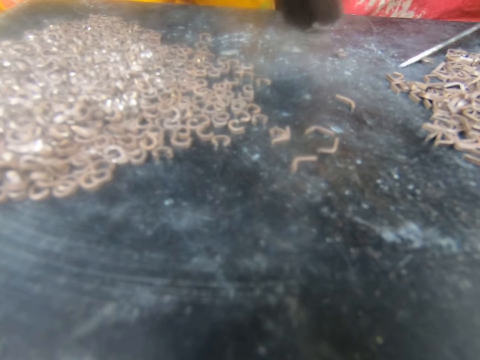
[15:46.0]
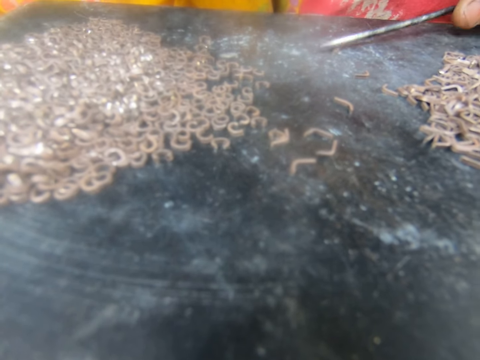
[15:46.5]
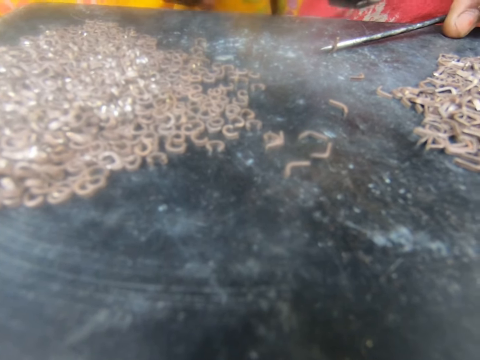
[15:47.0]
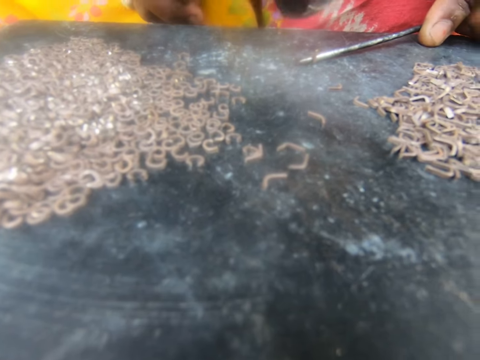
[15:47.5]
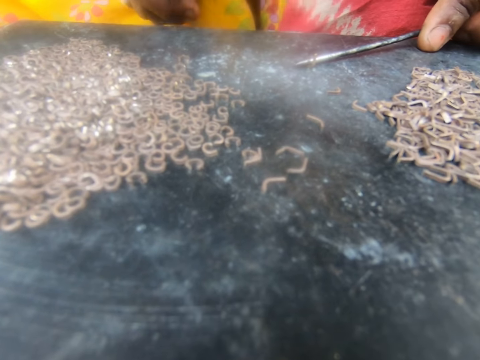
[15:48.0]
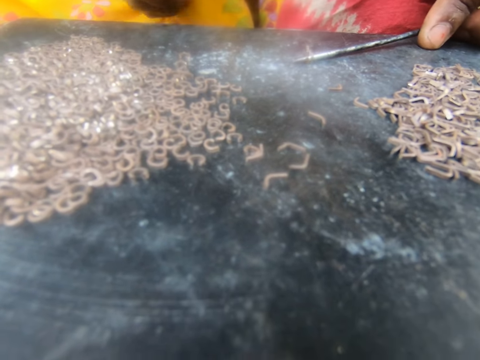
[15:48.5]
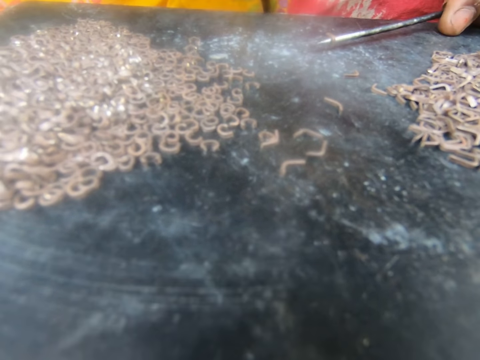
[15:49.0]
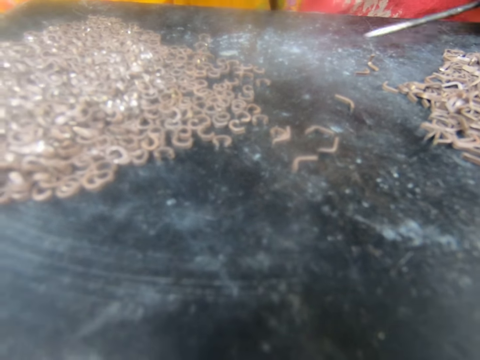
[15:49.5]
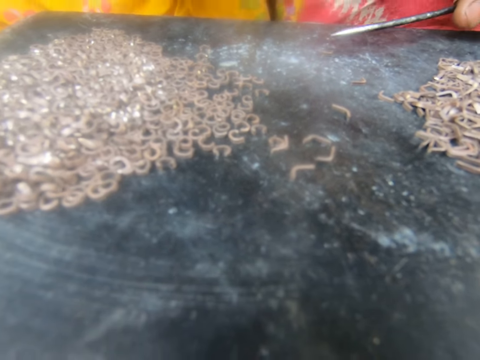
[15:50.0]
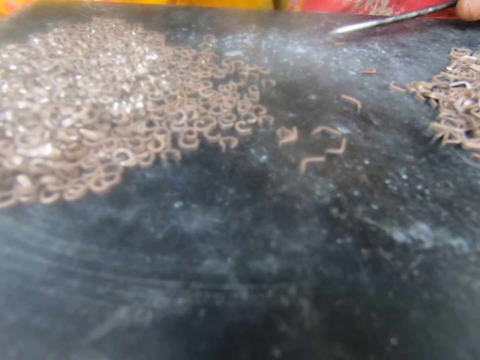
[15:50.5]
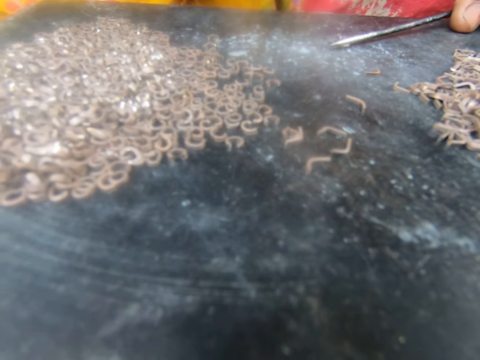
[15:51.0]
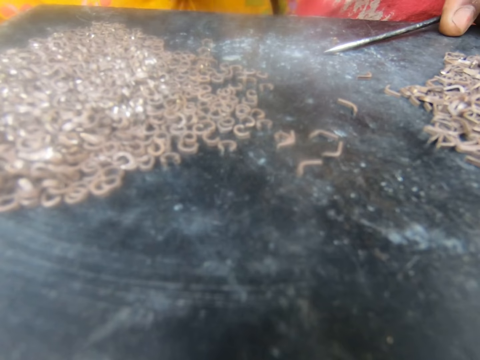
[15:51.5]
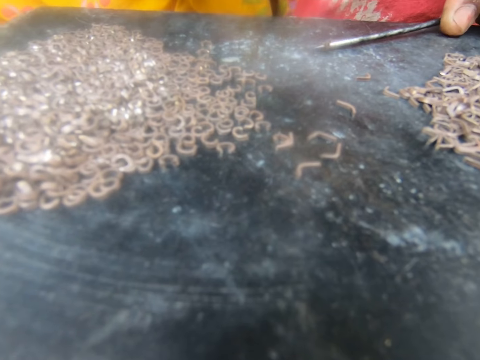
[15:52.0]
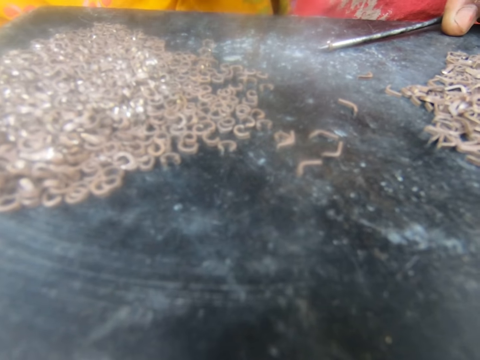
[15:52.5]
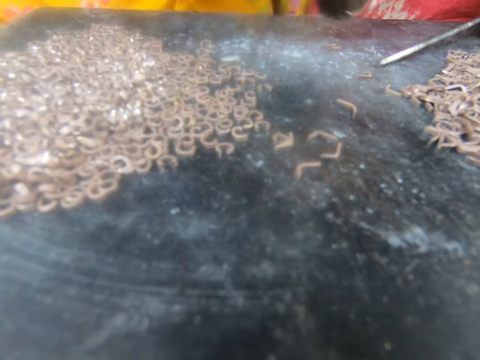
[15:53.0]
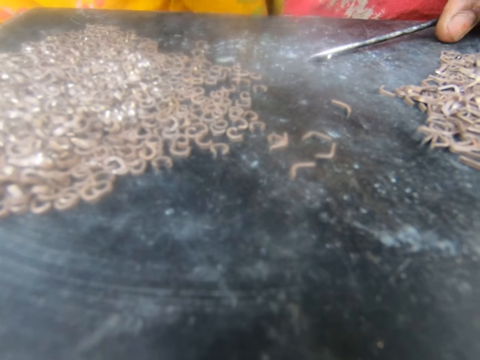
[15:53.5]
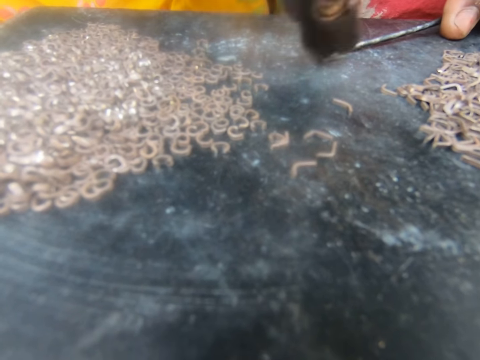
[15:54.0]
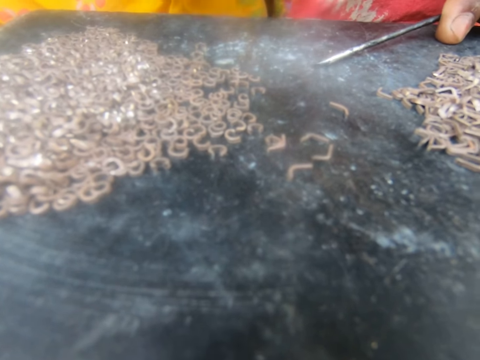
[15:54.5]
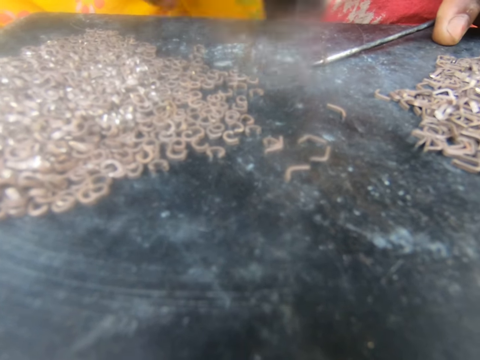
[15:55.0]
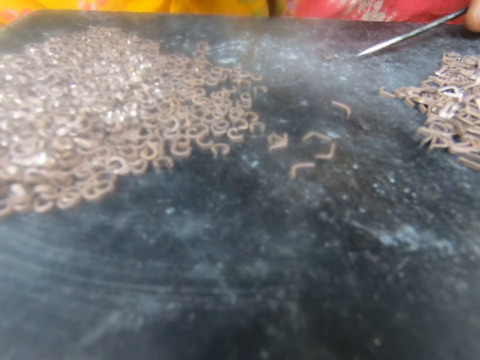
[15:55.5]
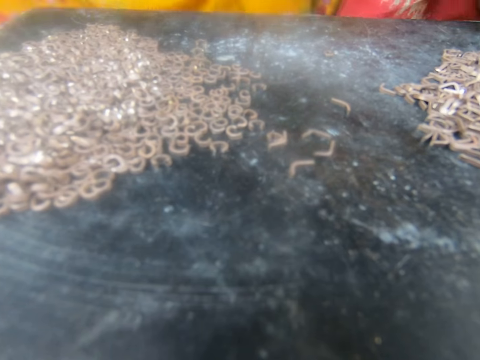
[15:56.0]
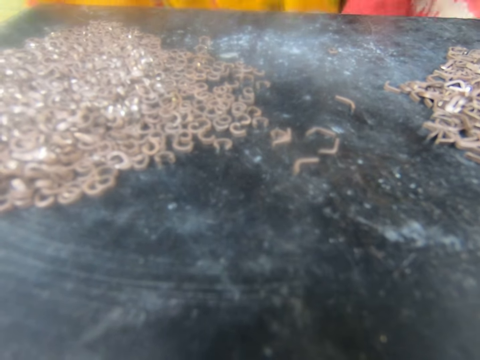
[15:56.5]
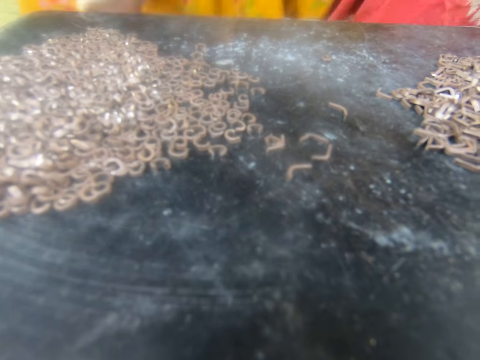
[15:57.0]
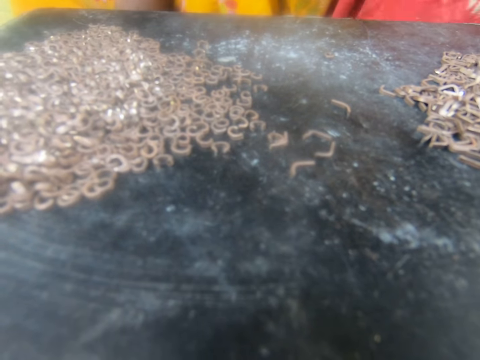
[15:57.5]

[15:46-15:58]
The camera wearer moves the metal with a hammer. They put the nail on the metal. They put the metal down. They put the nail on the metal. They hit the metal with the hammer. They move the metal with the hammer. They put the nail on the metal. They hit the metal with the hammer.

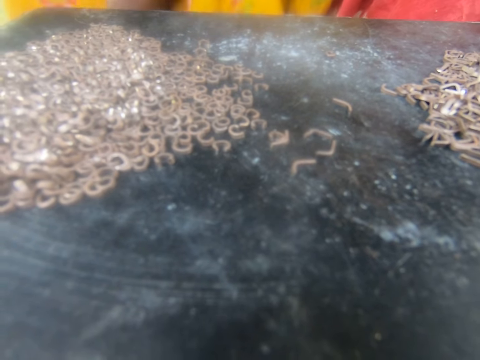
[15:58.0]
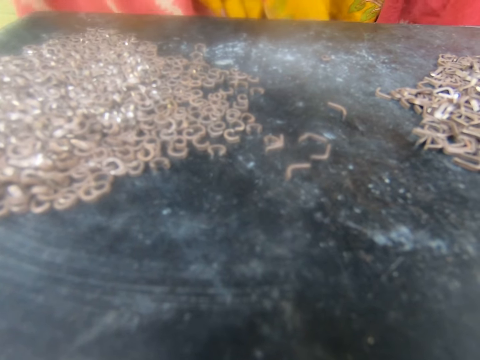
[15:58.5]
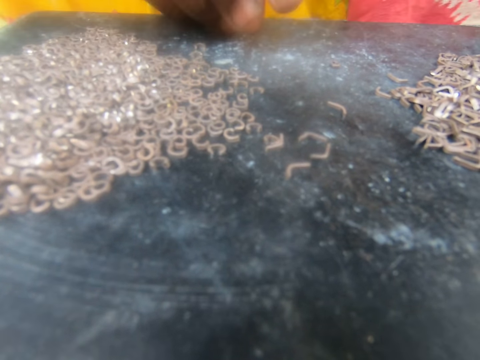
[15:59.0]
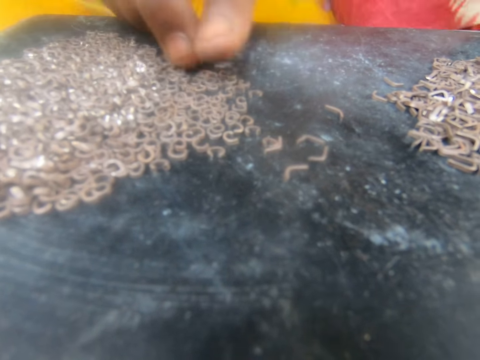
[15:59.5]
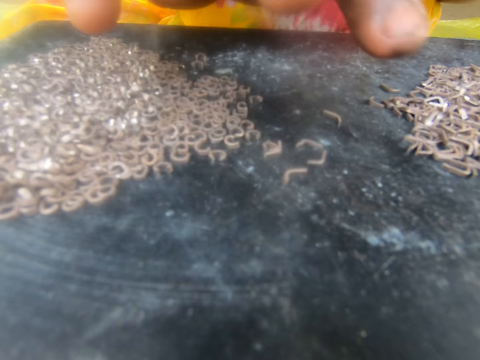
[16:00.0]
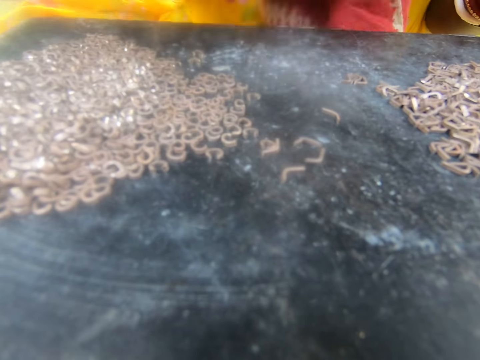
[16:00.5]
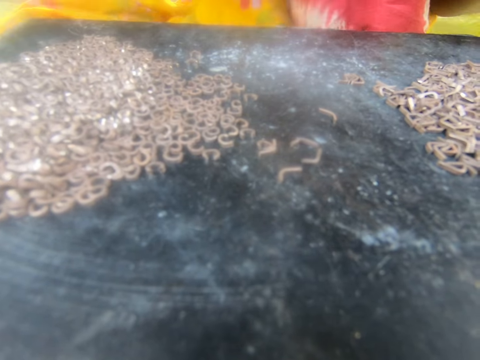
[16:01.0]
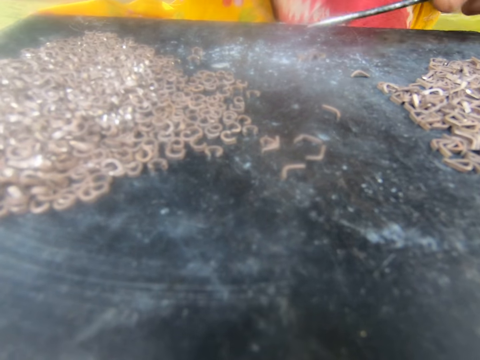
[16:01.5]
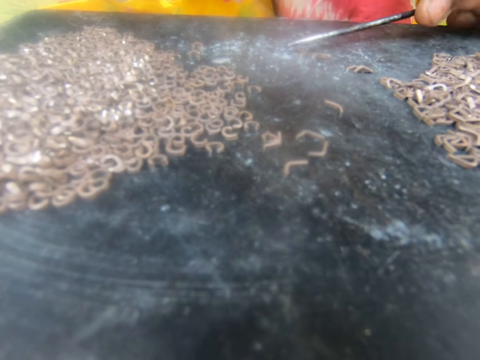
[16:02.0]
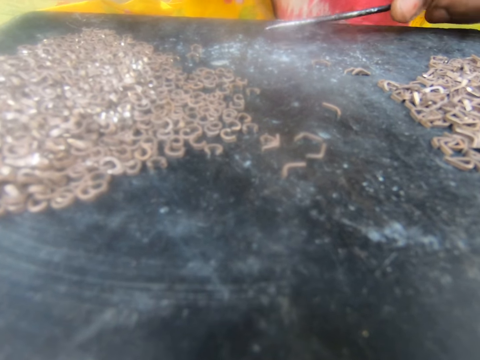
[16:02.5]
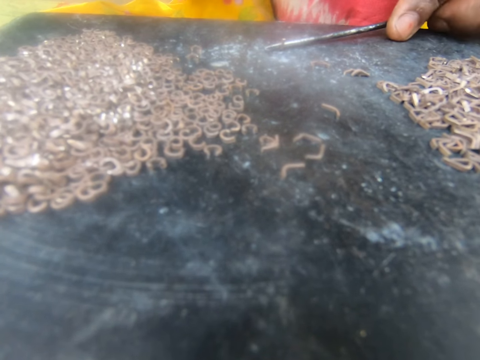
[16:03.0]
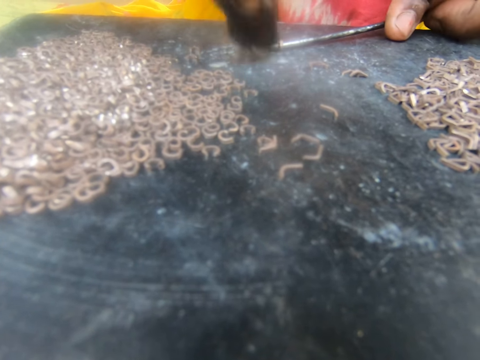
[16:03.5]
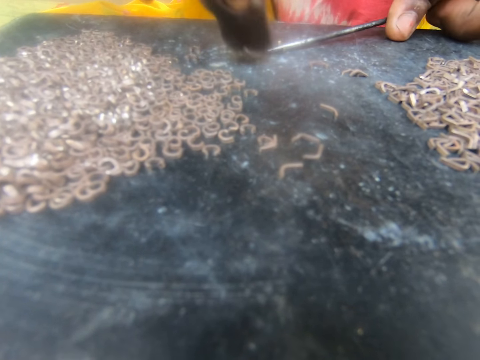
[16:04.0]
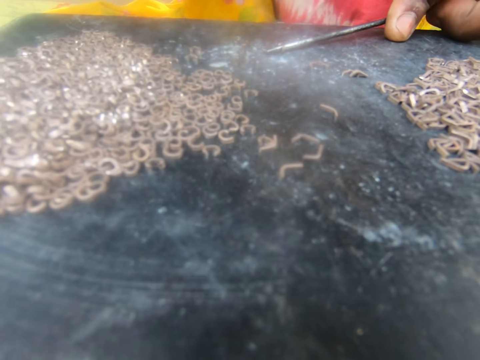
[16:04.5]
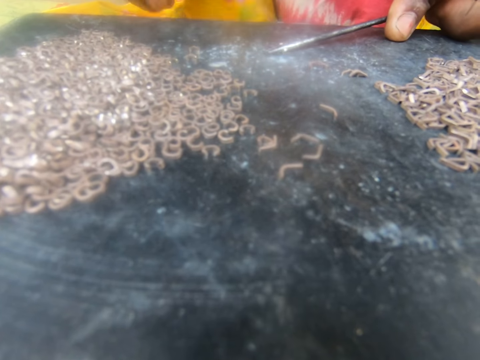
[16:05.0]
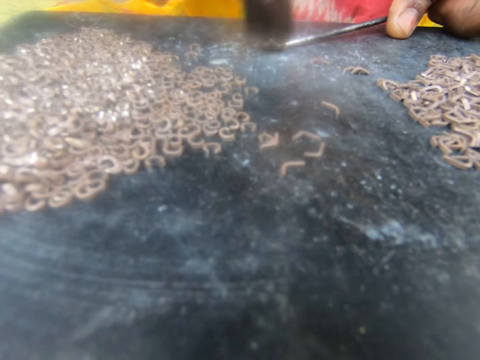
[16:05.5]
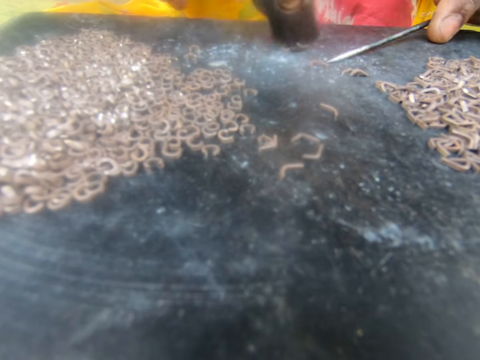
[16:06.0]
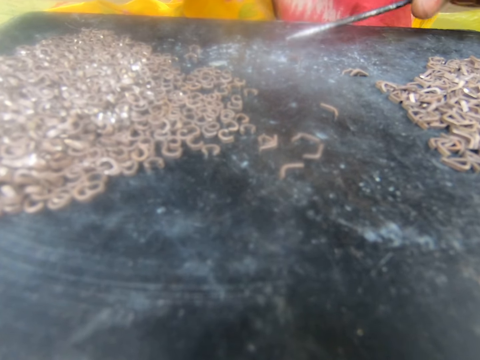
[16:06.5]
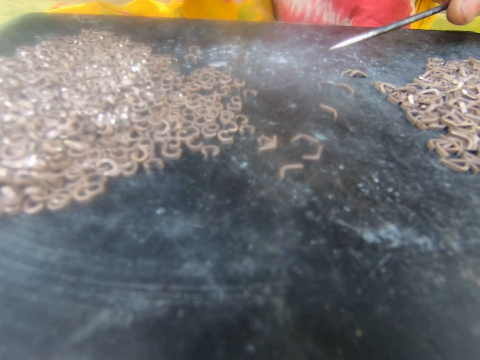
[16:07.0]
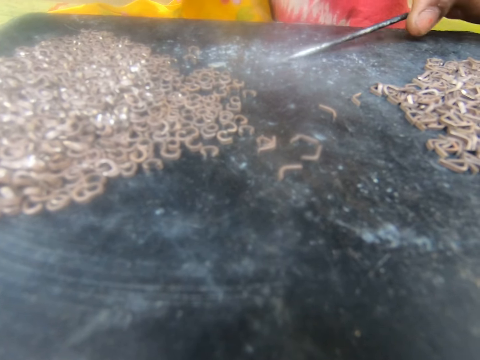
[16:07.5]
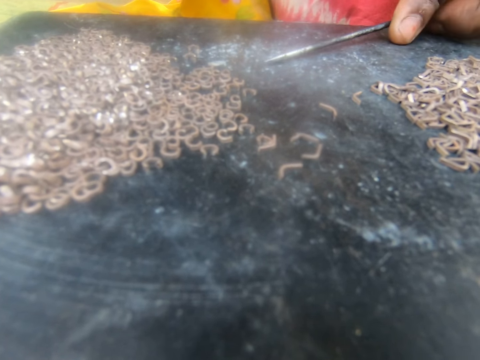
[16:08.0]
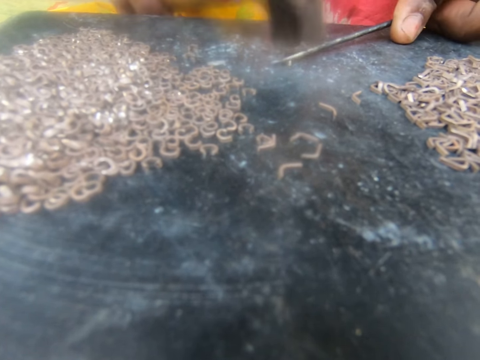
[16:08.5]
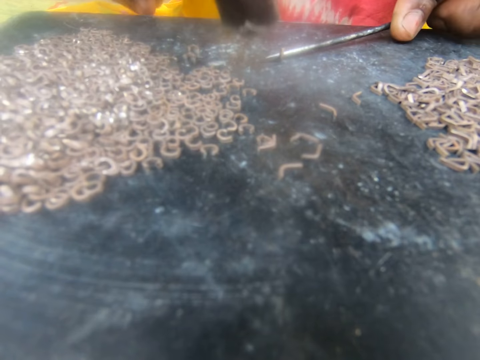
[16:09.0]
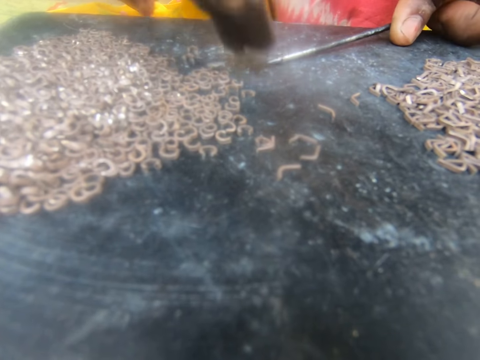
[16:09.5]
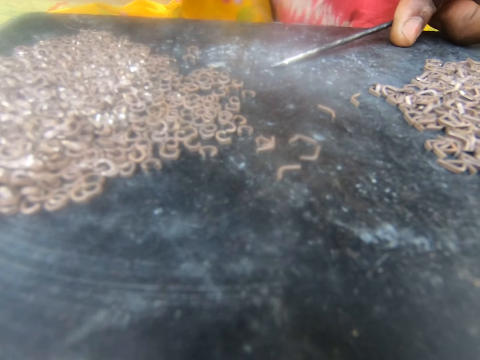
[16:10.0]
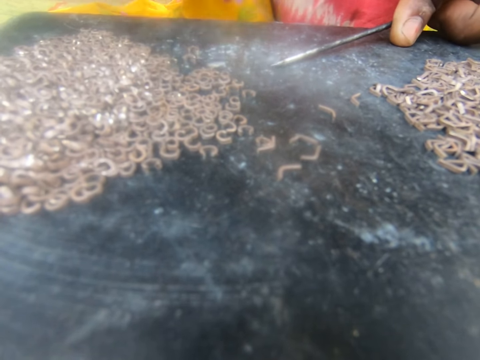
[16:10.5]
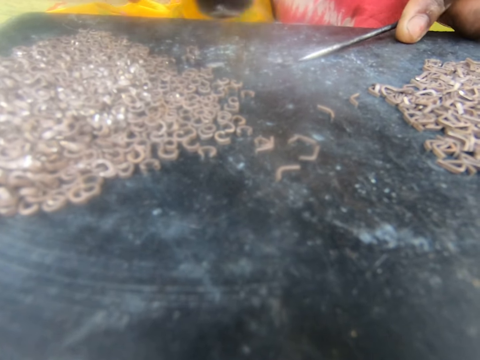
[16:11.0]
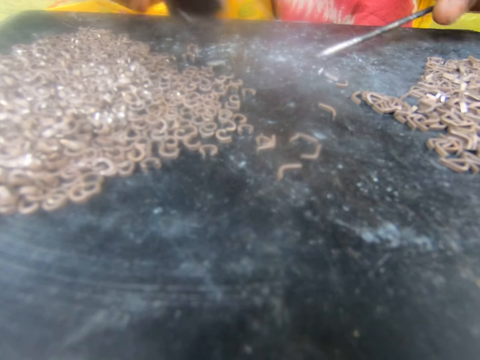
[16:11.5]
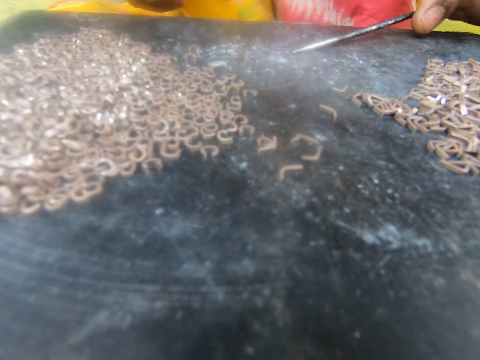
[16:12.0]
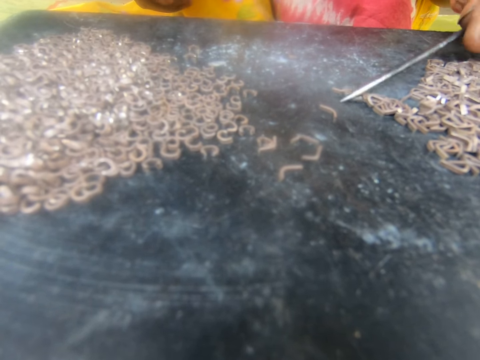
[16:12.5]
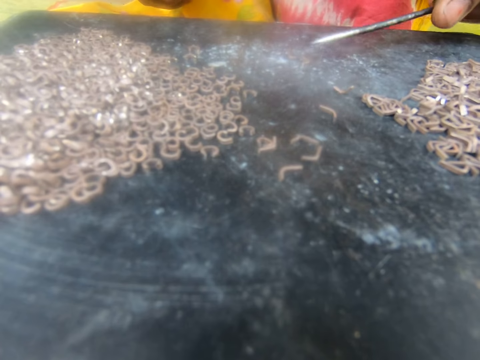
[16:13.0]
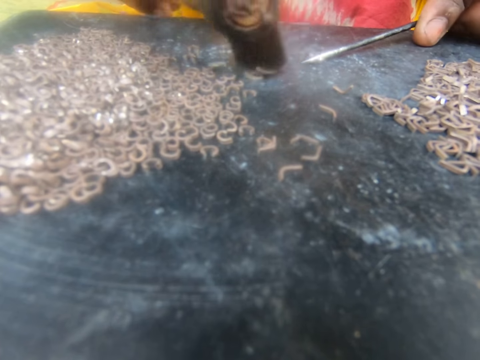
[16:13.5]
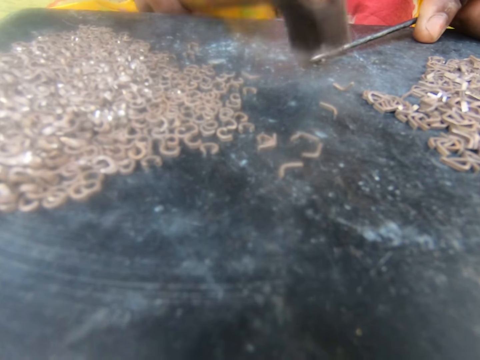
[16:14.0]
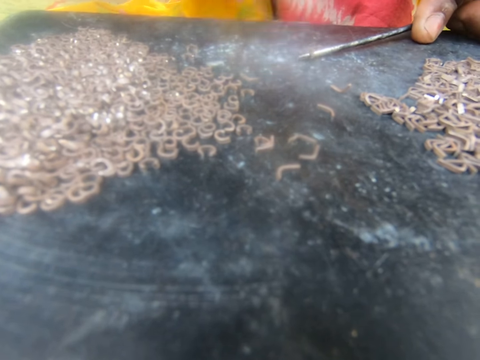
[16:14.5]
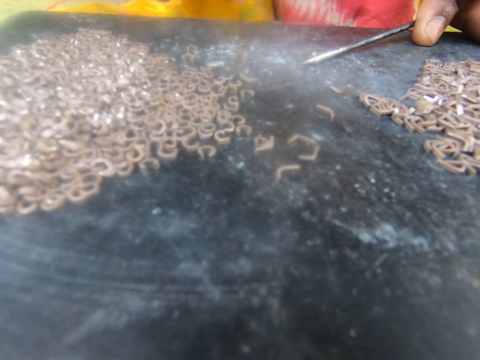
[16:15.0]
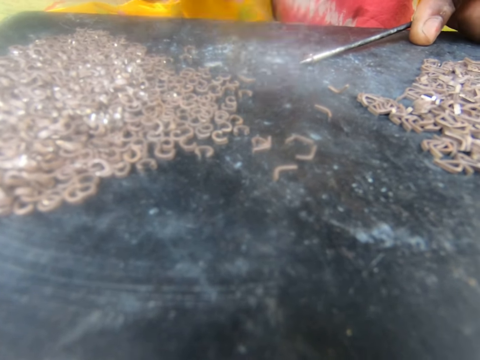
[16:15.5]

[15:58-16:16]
The camera wearer removes the nails with the hand. They move the metals with the hand. They put the nail on the metal. They hit the metal or nail with a hammer. They move the metal with the hammer. They put the nail on the metal. They hit the metal with the hammer. They move the metal with the hammer. They put the nail on the metal. They hit the metal with the hammer.
